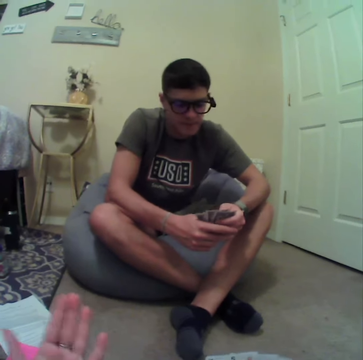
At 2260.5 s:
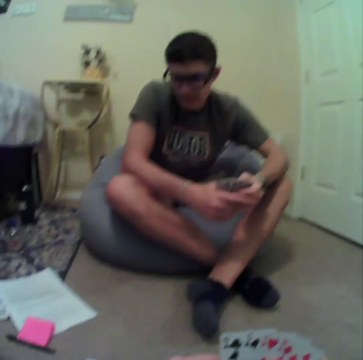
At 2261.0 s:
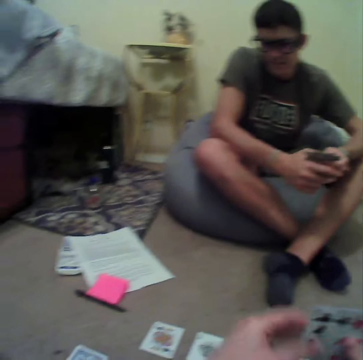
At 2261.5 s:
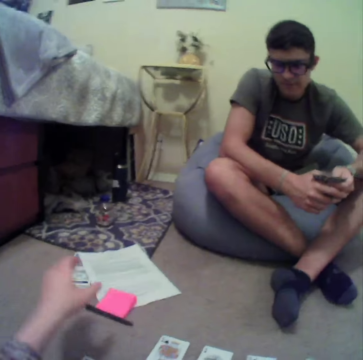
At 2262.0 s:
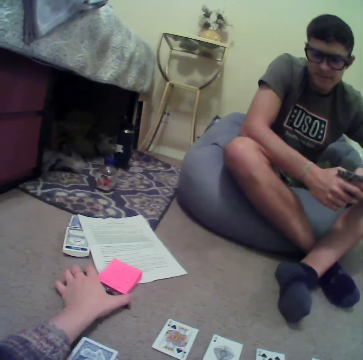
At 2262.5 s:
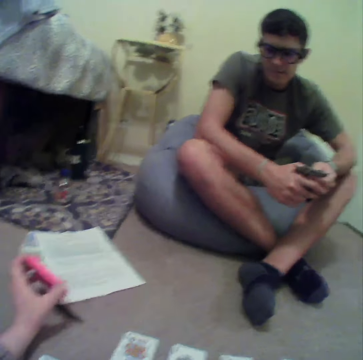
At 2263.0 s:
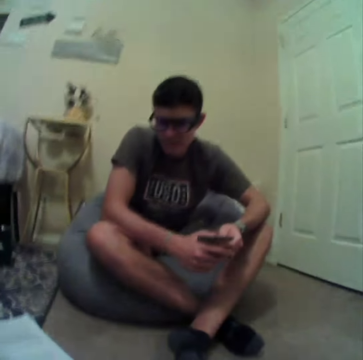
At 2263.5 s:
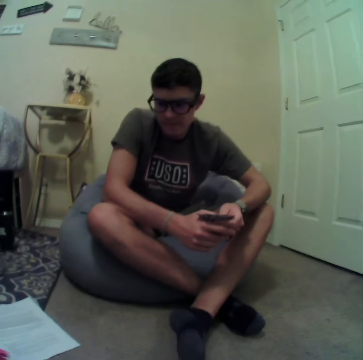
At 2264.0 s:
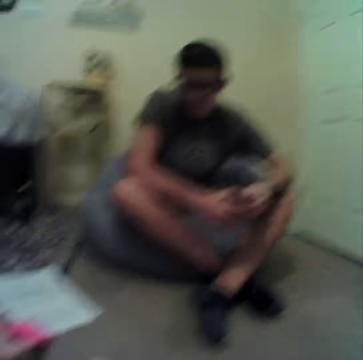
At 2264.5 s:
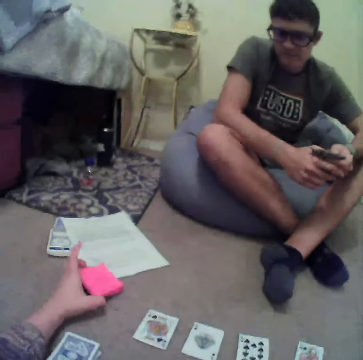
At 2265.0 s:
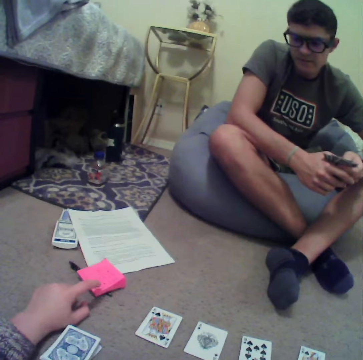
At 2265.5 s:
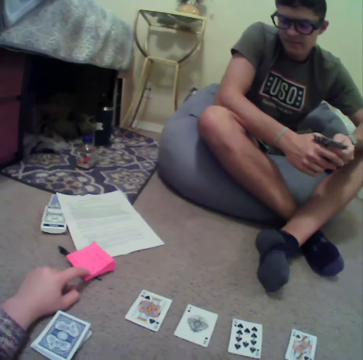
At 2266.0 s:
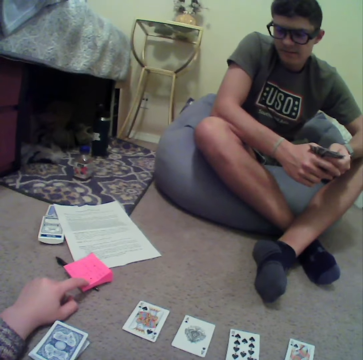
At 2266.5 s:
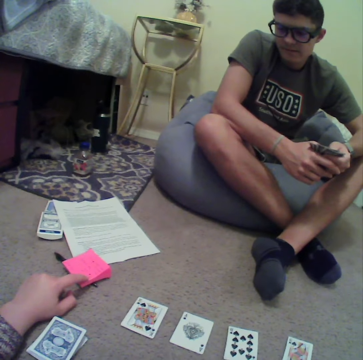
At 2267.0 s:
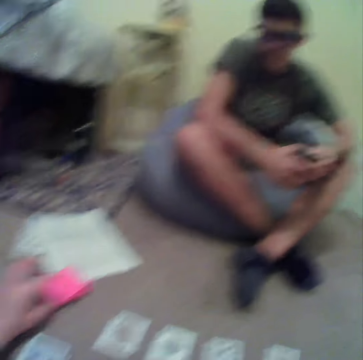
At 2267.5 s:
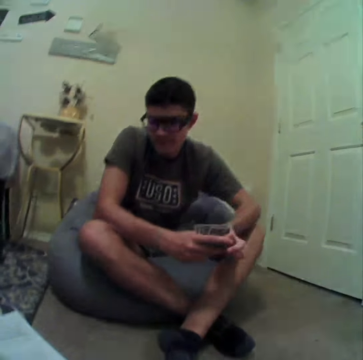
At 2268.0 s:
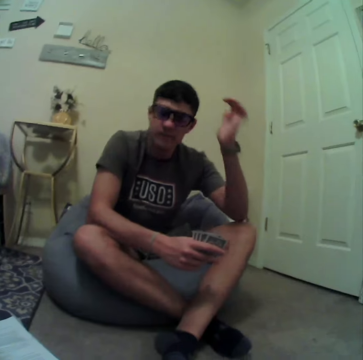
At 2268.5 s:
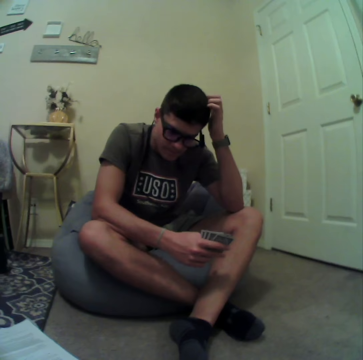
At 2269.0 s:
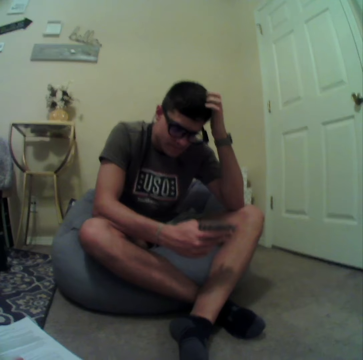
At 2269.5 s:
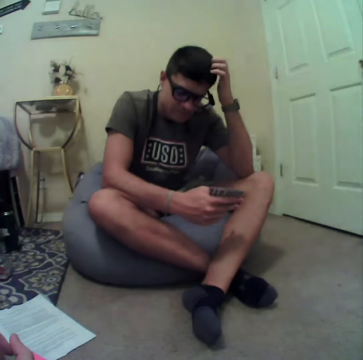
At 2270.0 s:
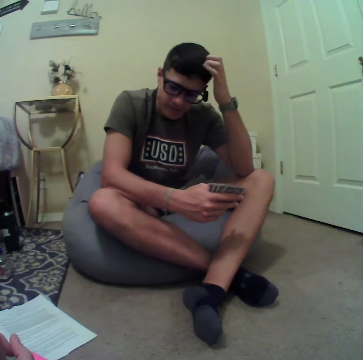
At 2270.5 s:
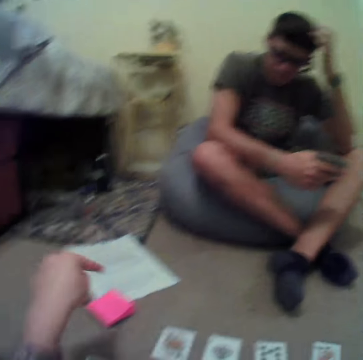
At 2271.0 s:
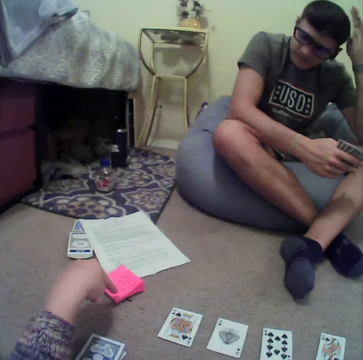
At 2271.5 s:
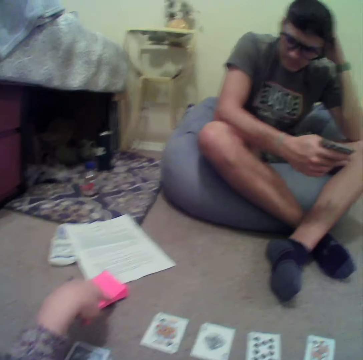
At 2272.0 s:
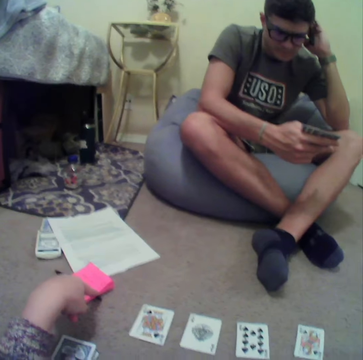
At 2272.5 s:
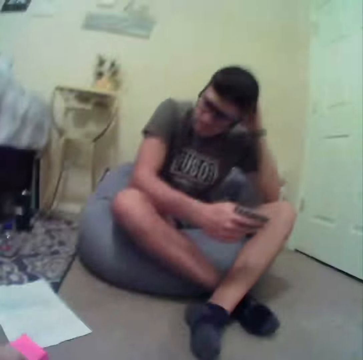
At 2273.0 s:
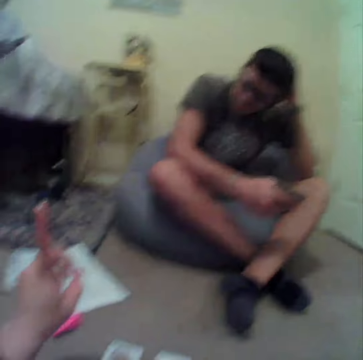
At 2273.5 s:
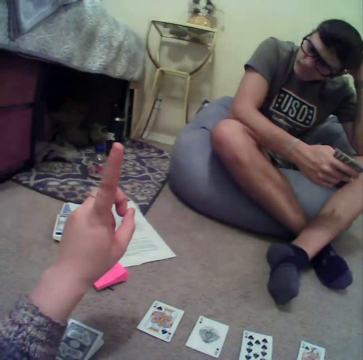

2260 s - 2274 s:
The camera wearer picks up a sticky note. They talk to a man and point at the sticky note. The man scrubs the head.

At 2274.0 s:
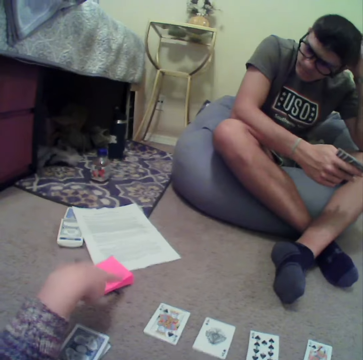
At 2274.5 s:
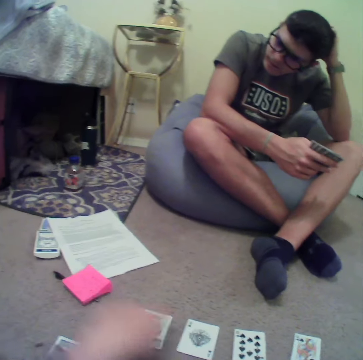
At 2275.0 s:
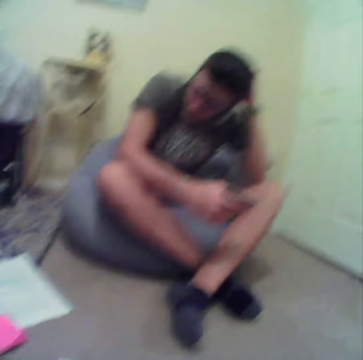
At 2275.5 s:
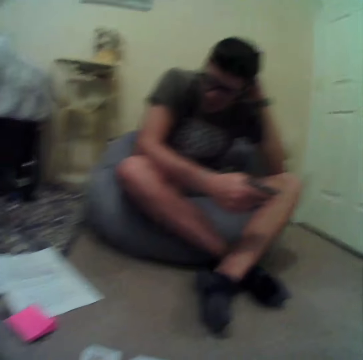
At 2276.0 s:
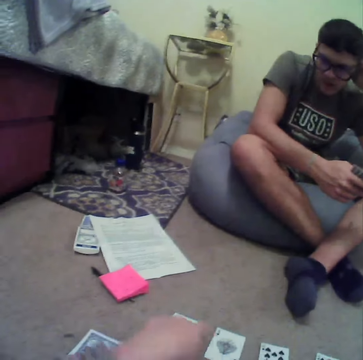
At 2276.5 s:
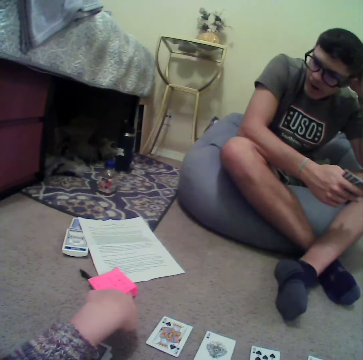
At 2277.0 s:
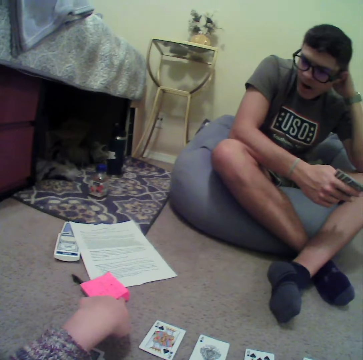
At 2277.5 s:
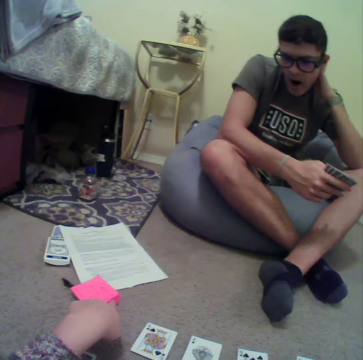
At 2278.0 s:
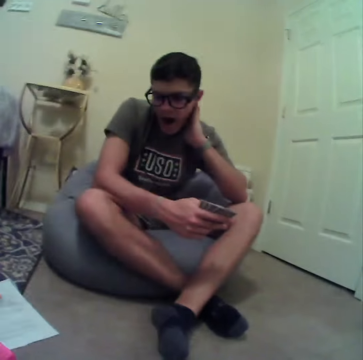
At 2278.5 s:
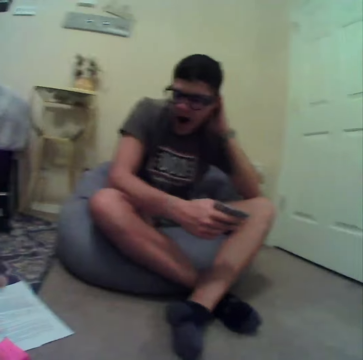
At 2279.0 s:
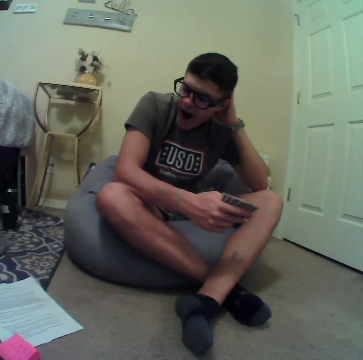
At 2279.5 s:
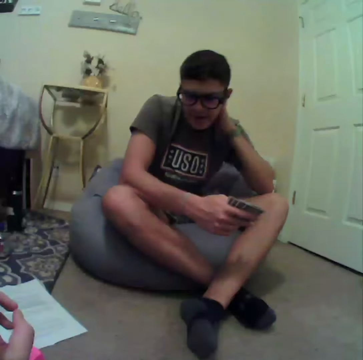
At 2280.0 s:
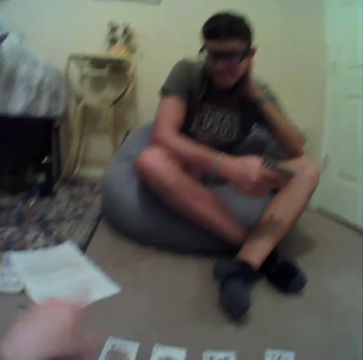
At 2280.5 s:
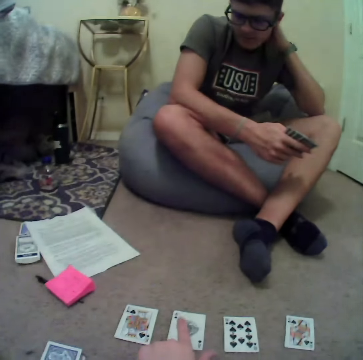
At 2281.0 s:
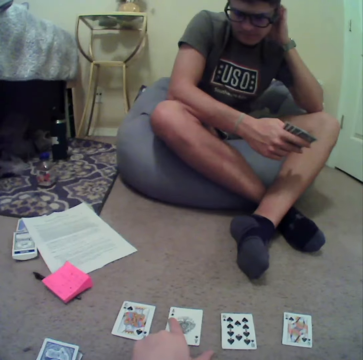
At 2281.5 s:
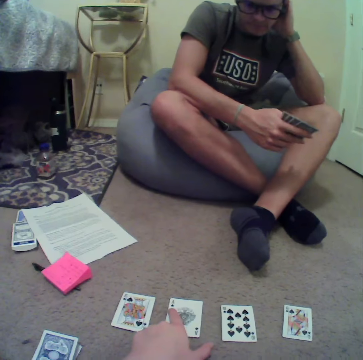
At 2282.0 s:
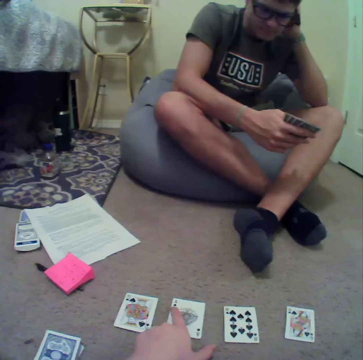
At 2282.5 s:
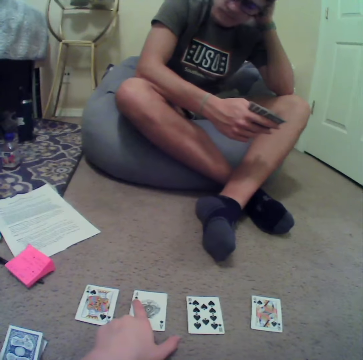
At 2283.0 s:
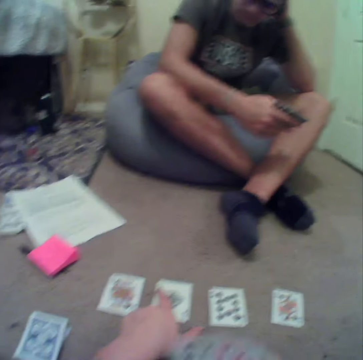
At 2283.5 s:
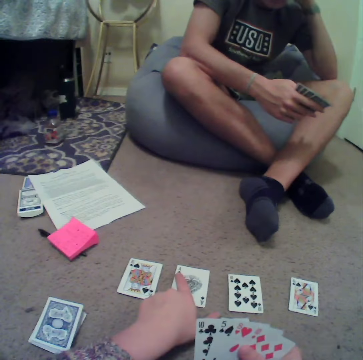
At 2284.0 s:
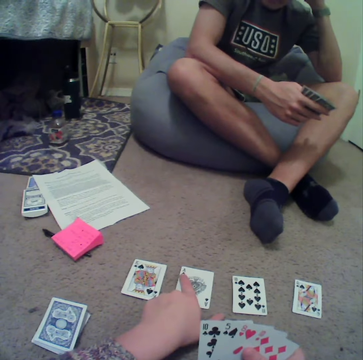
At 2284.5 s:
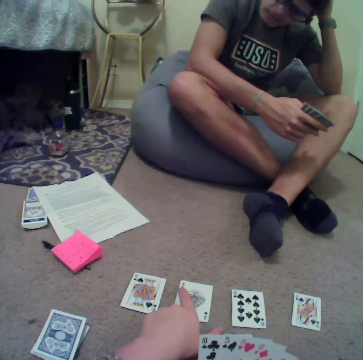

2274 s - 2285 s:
The camera wearer explains the game to a man. They talk while pointing at the cards.

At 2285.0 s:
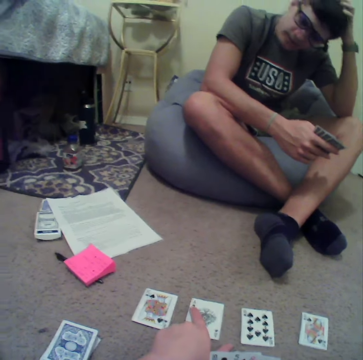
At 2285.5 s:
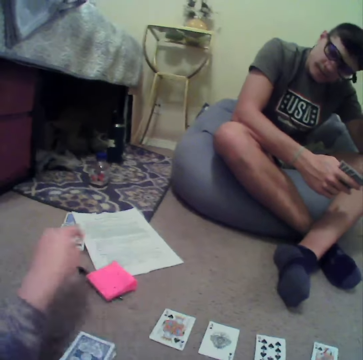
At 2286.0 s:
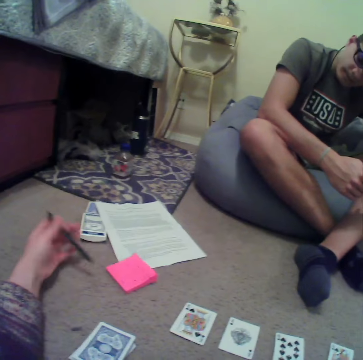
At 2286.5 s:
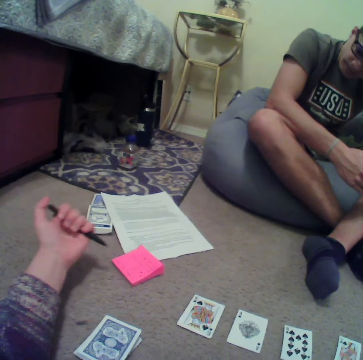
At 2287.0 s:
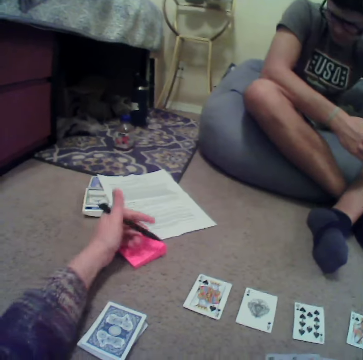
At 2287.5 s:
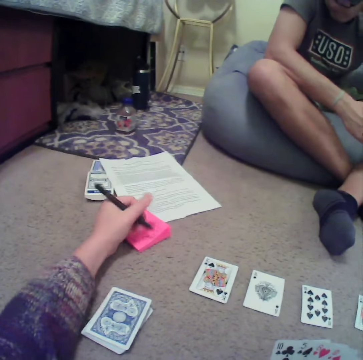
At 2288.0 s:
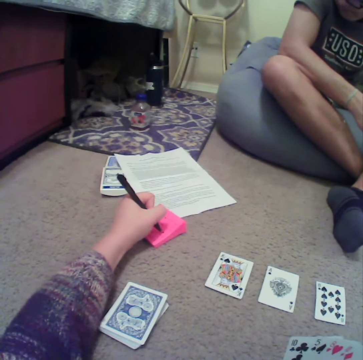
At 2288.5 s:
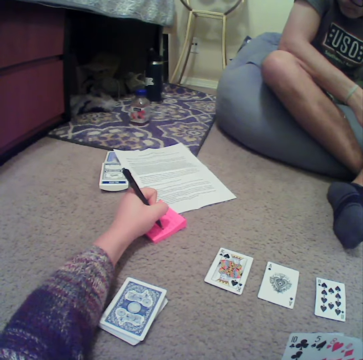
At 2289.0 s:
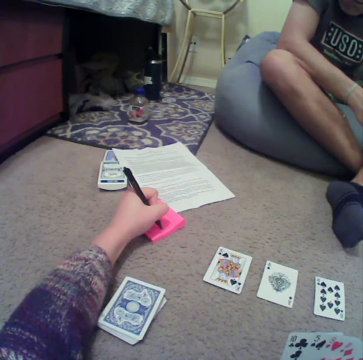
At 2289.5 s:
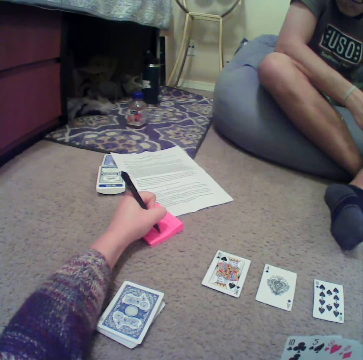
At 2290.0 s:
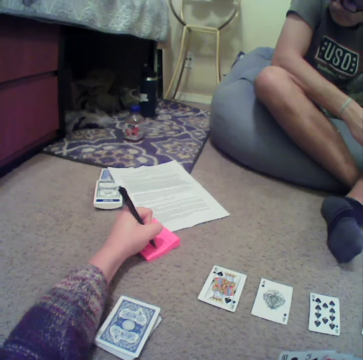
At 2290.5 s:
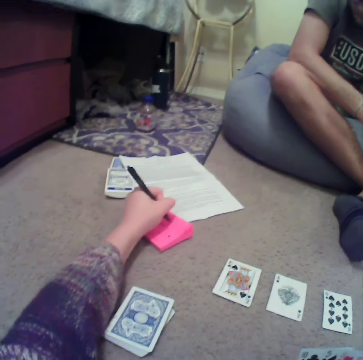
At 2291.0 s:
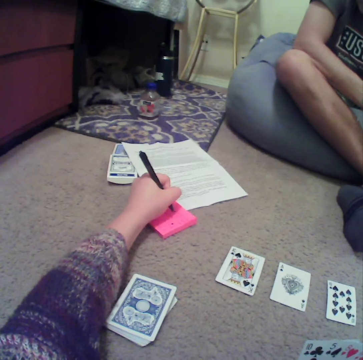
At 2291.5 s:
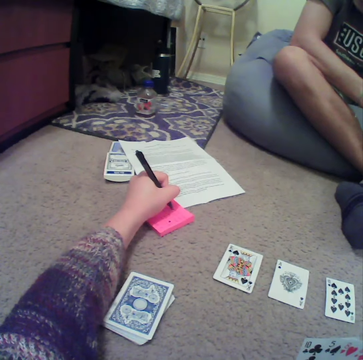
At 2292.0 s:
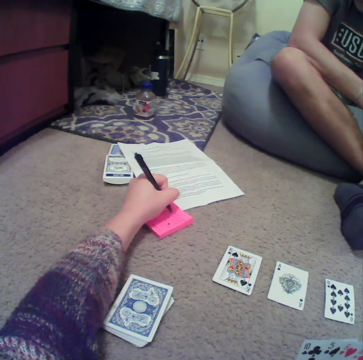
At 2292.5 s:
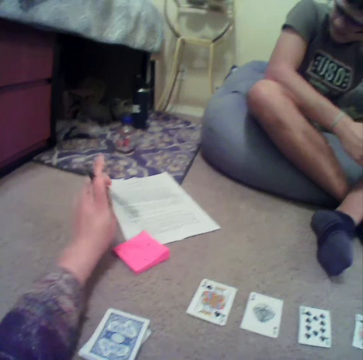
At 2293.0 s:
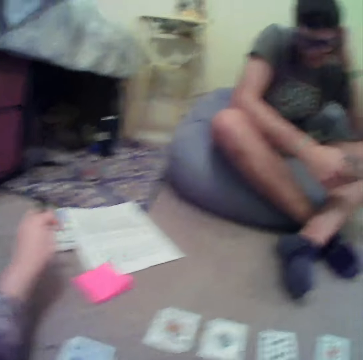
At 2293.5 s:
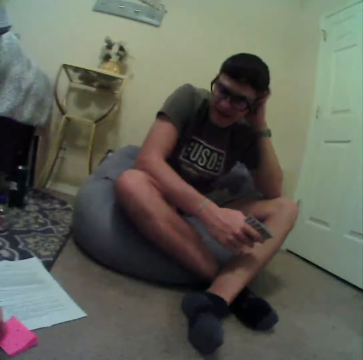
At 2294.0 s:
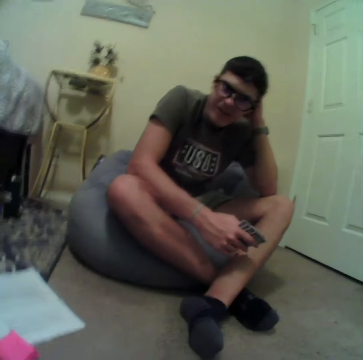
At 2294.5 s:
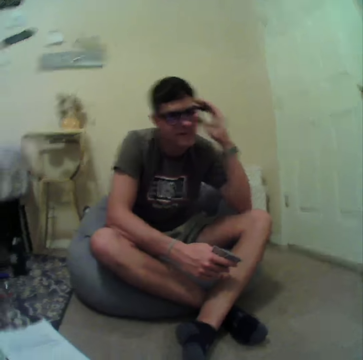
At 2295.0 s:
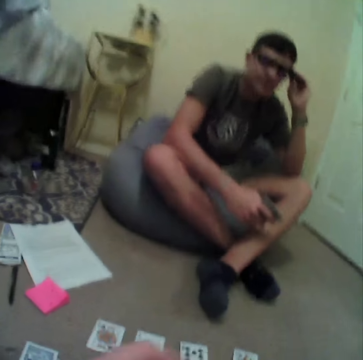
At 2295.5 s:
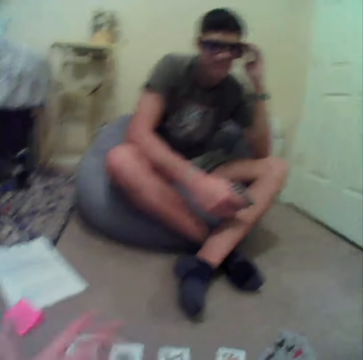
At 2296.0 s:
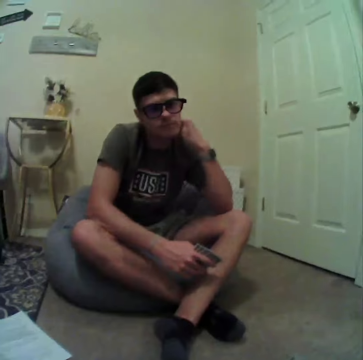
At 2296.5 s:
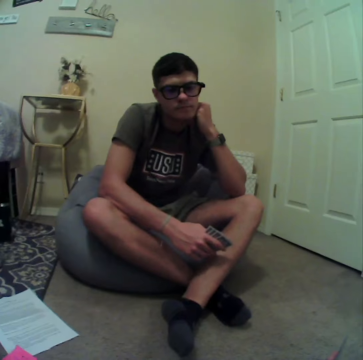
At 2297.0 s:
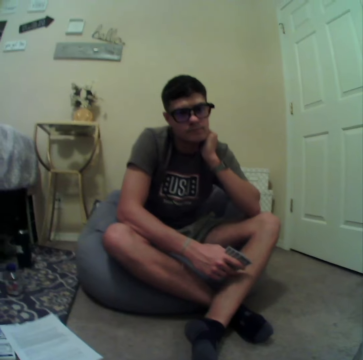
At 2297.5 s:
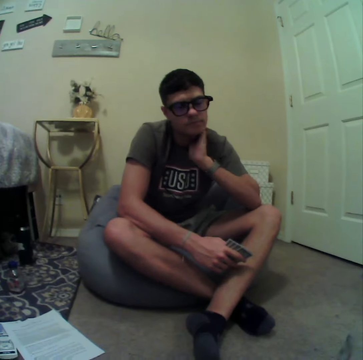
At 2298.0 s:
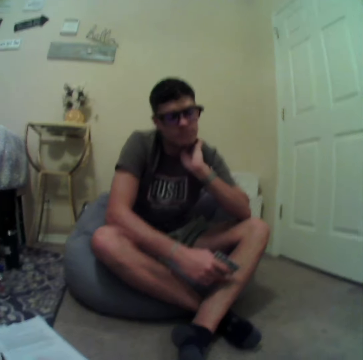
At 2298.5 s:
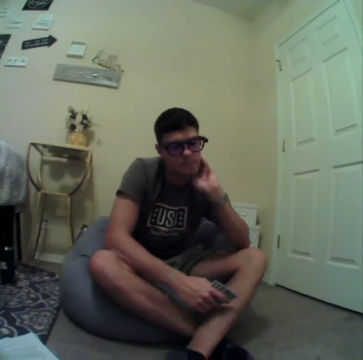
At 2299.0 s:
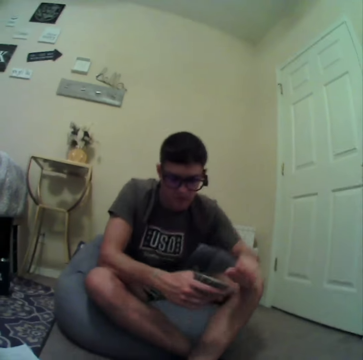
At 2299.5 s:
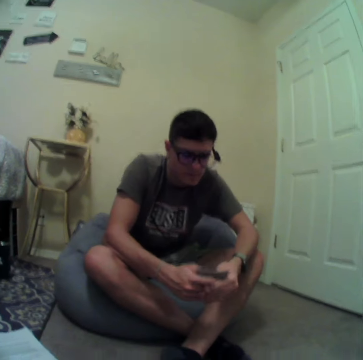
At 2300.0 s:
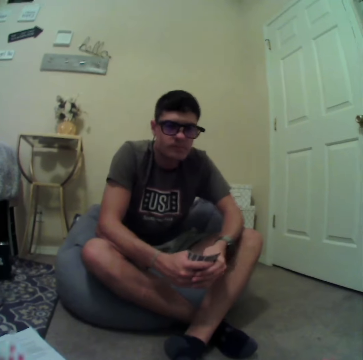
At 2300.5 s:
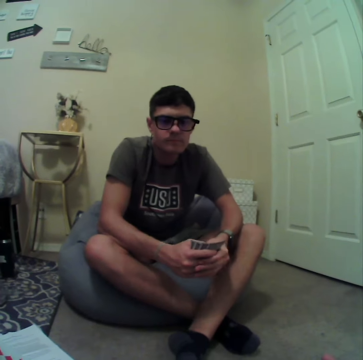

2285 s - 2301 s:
The camera wearer picks up the pen. They write on the notebook or sticky note. They talk to a person.
